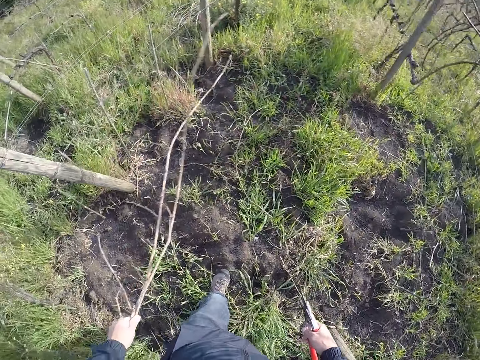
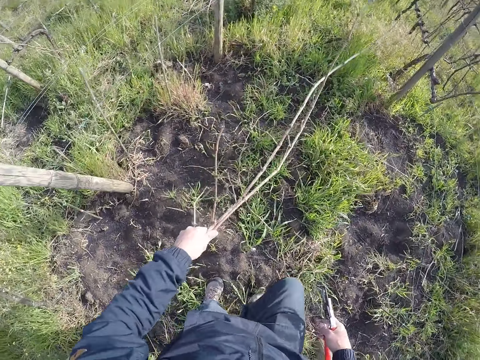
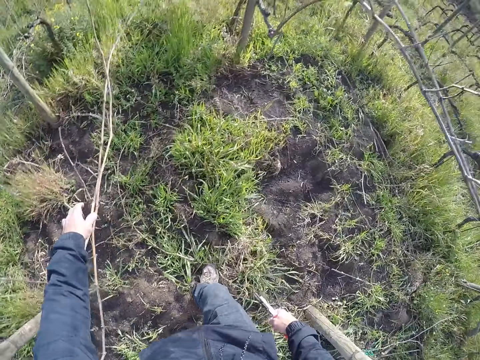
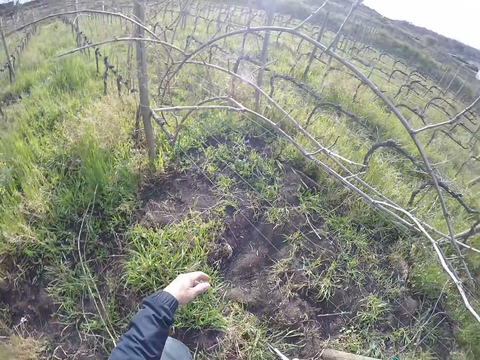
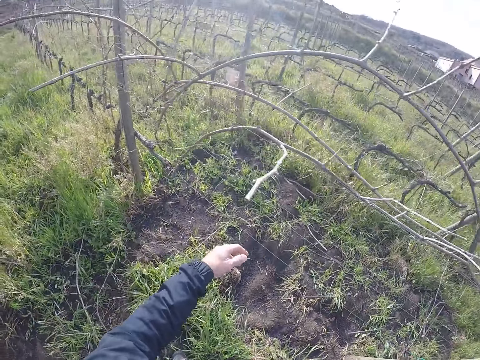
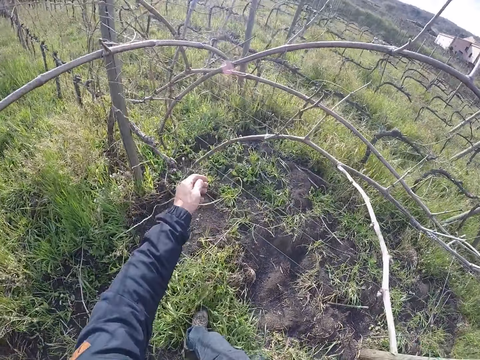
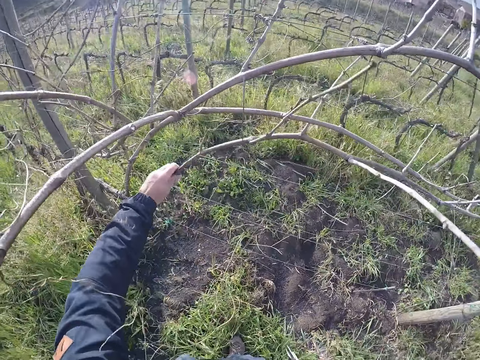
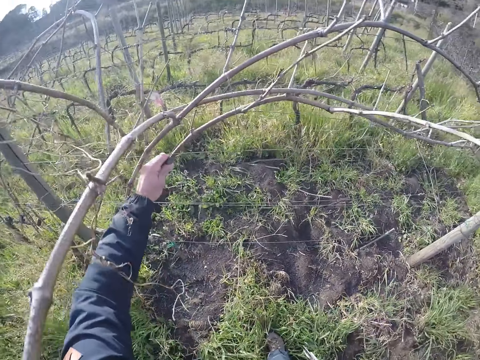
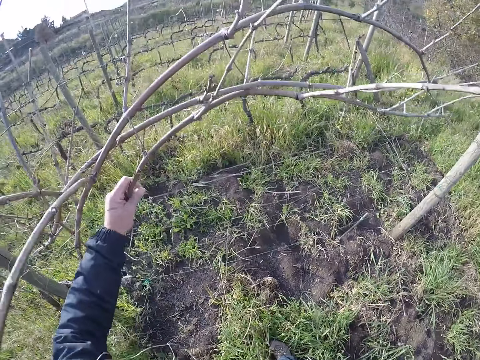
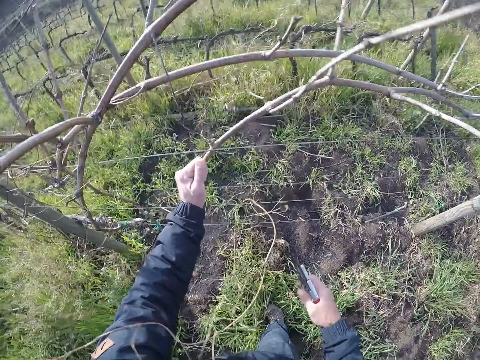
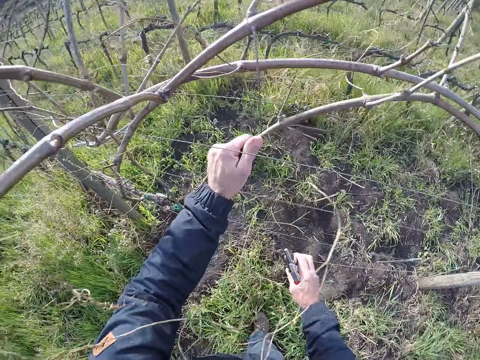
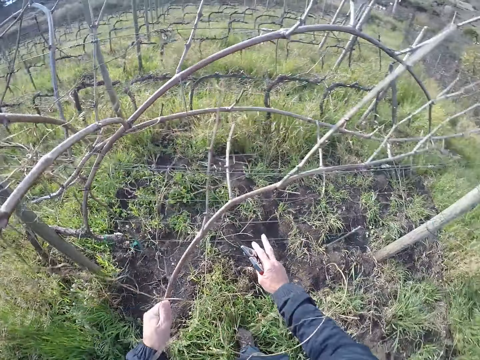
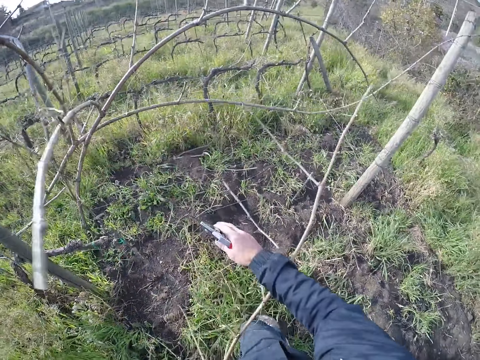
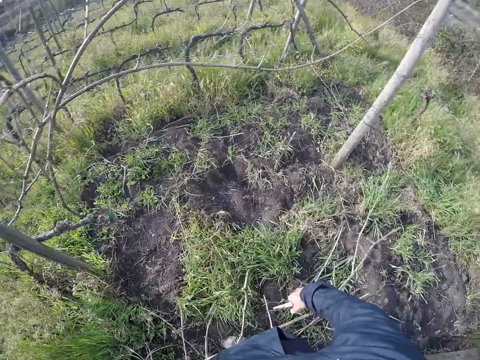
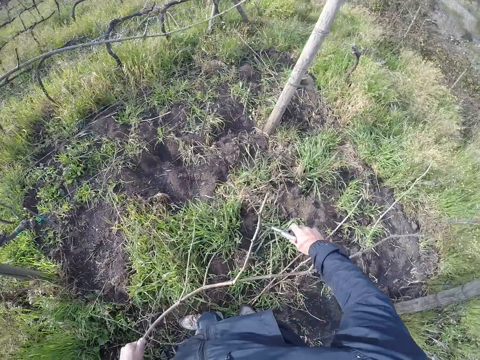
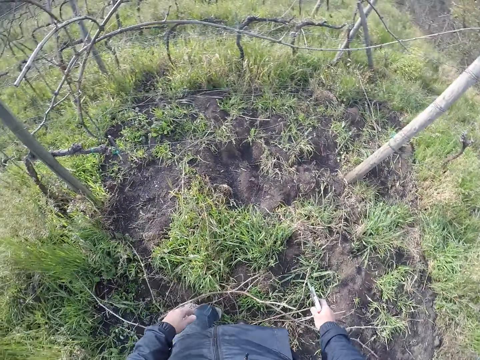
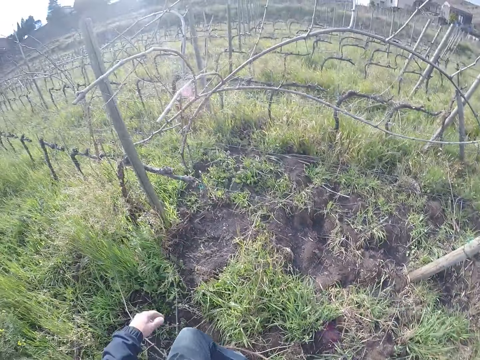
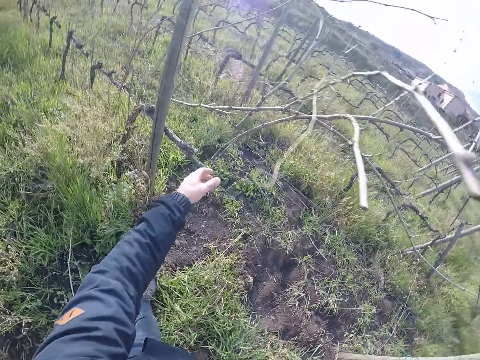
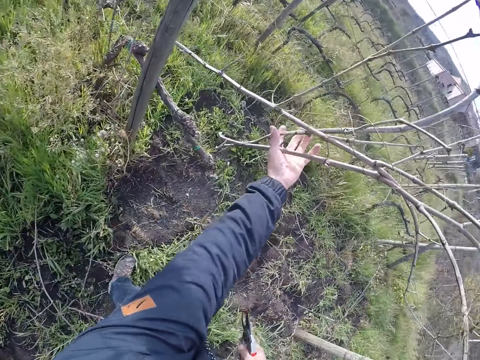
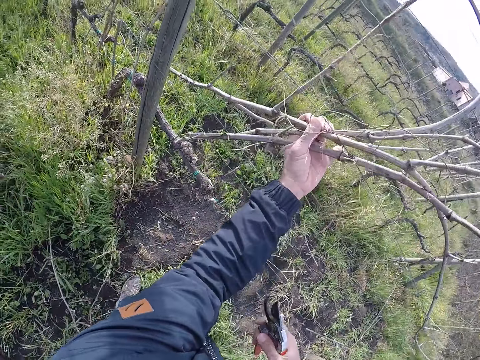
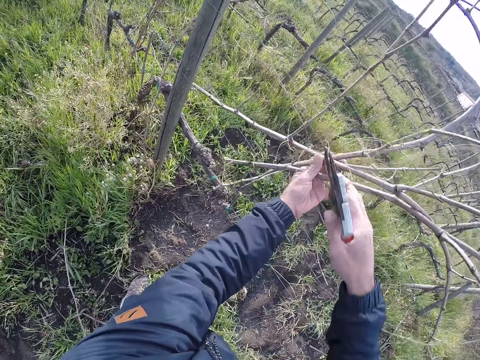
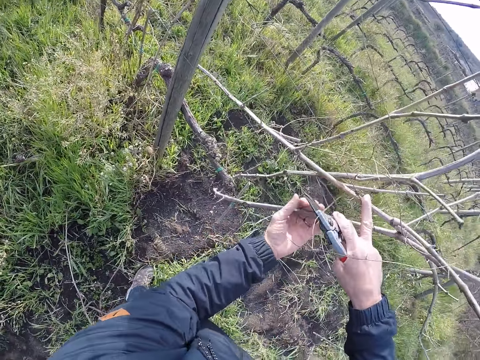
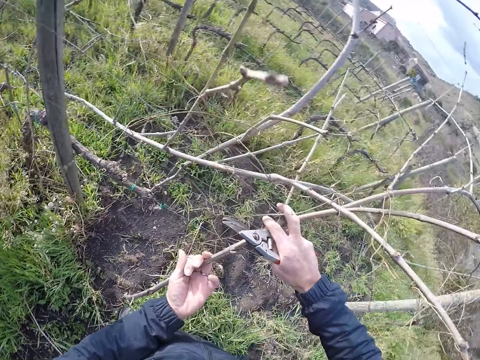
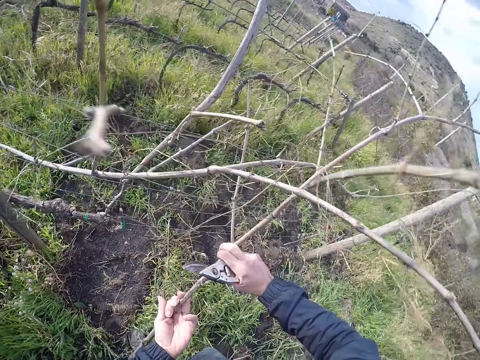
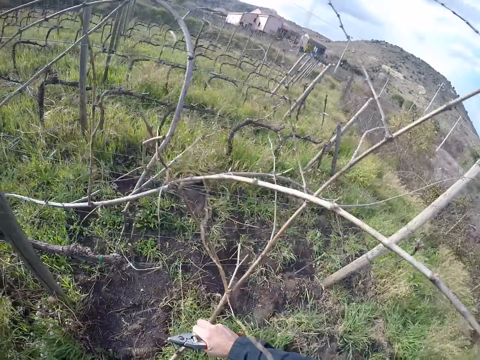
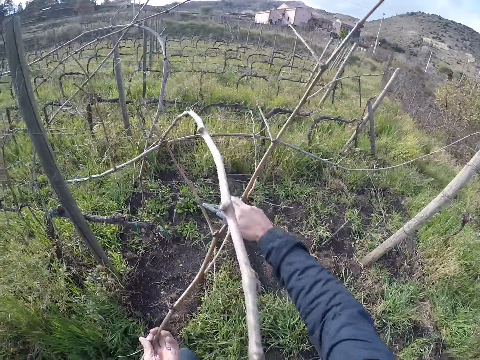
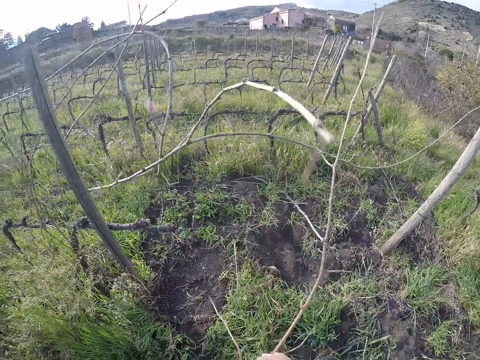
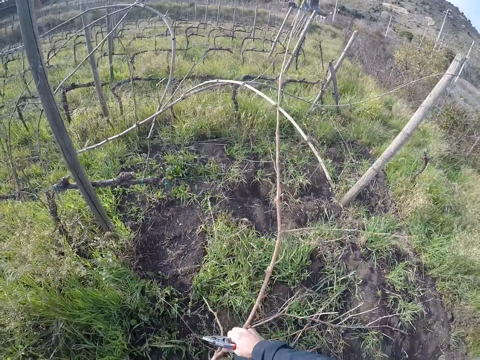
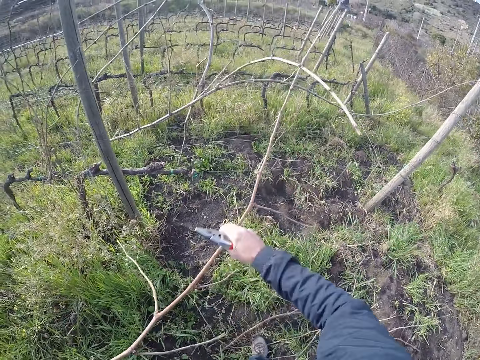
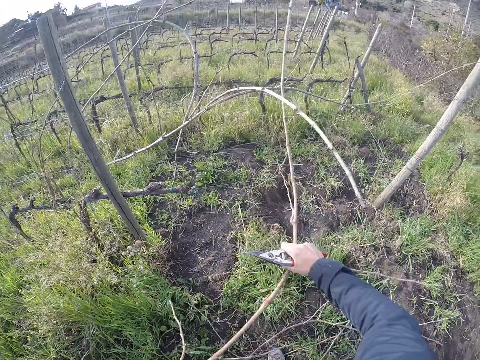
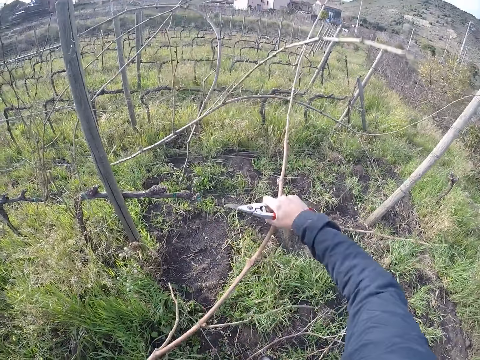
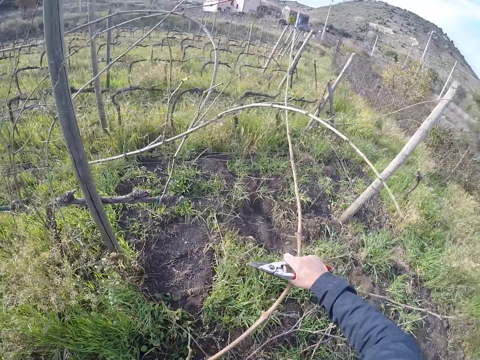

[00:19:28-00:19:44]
The camera wearer throws away the sticks in his left hand to the ground. He pulls a stick on the wire fence with his left hand. He holds the stick with both hands. He throws away the sticks in his left hand to the ground. He stretches his hand. He pulls a stick on the wire fence with his left hand. He holds the sticks with both hands. He pulls the stick away from the wire fence with his hands.

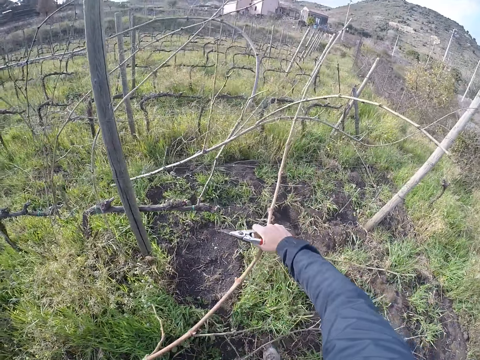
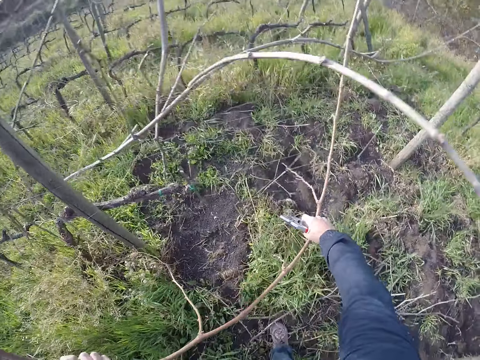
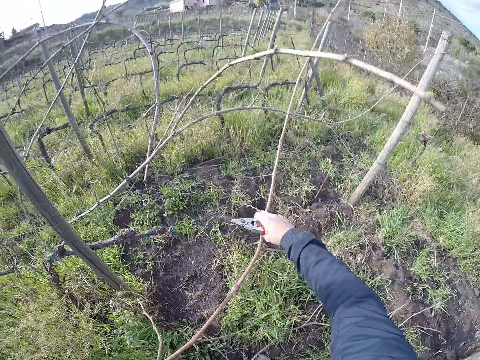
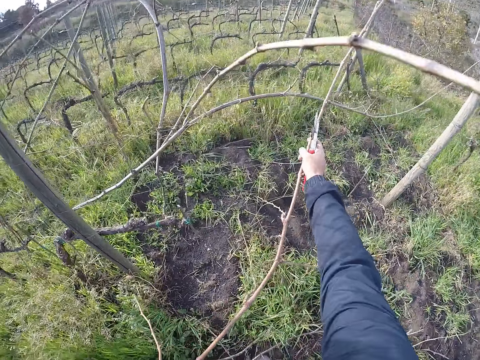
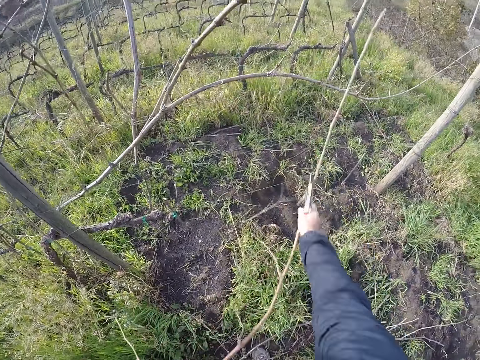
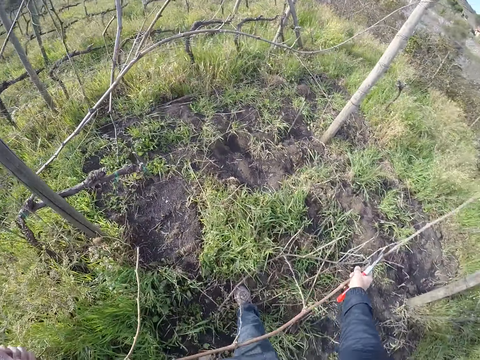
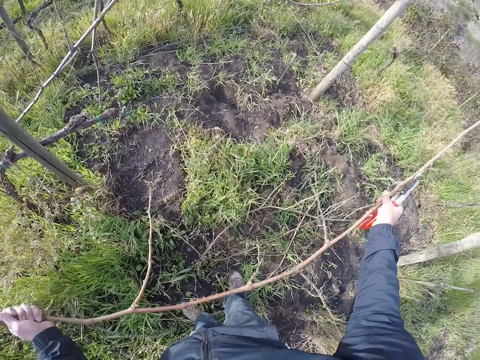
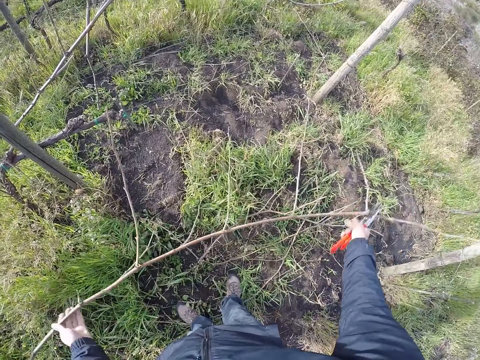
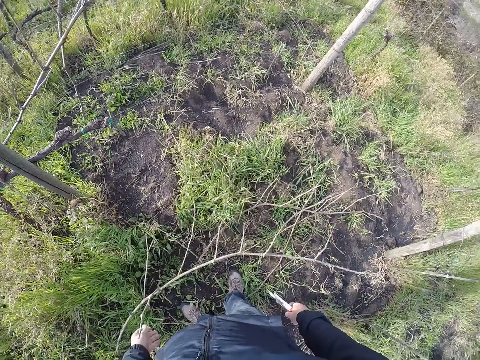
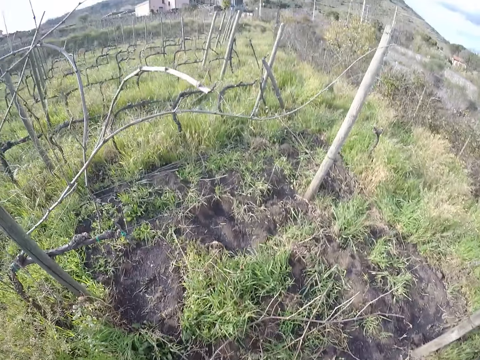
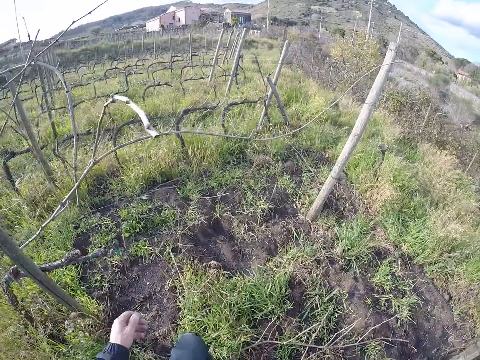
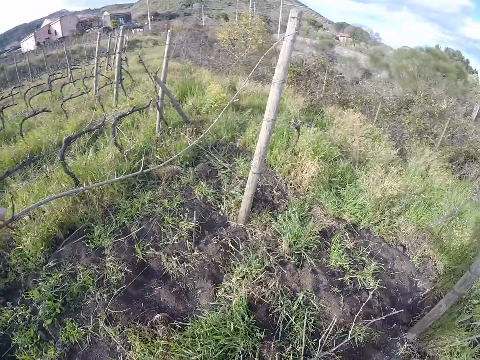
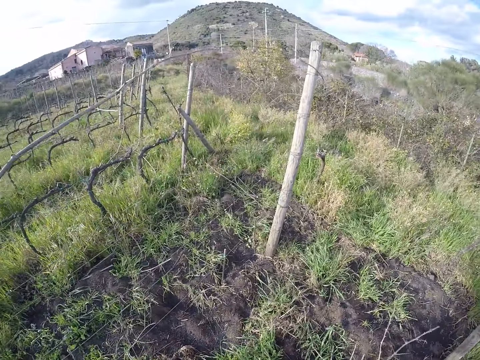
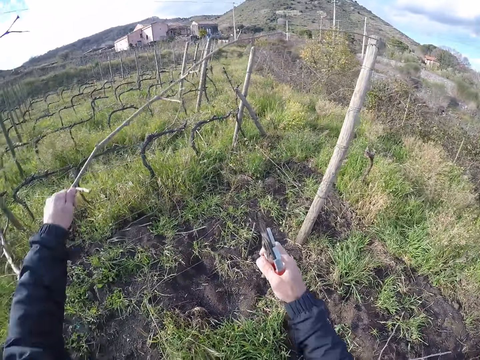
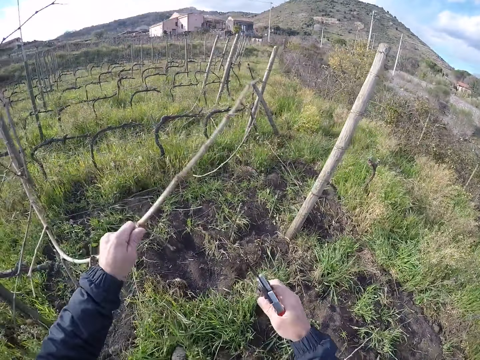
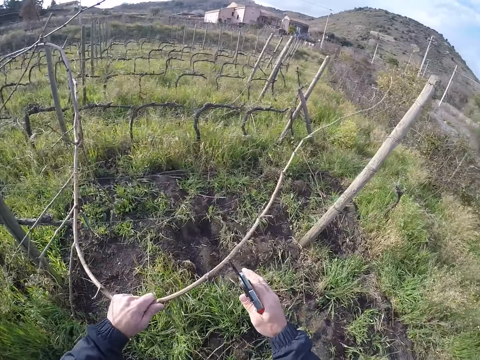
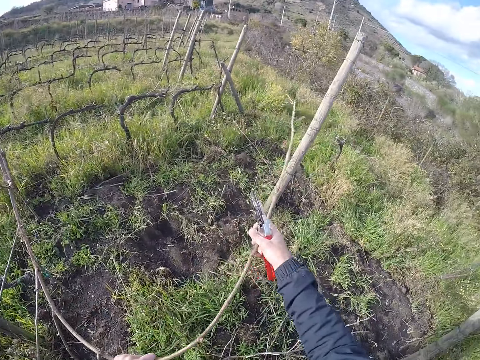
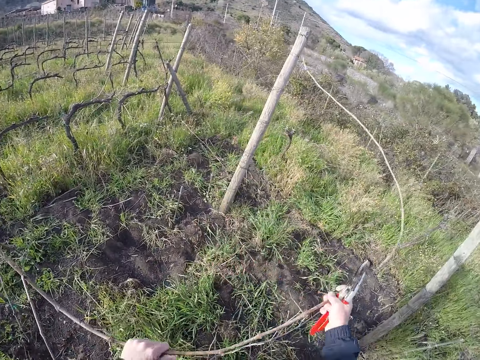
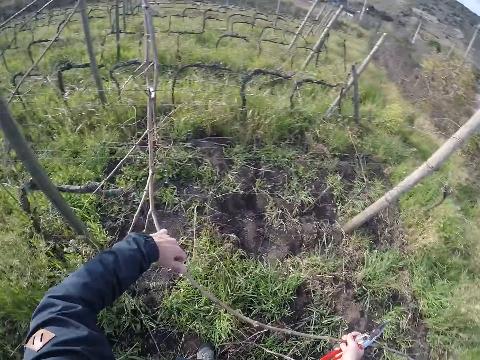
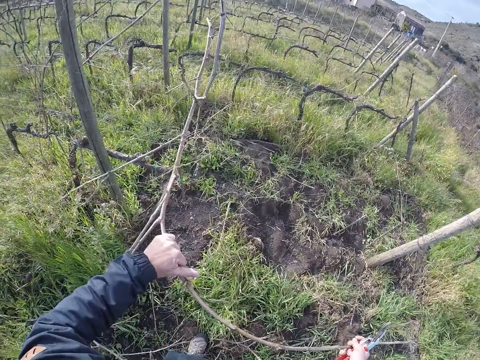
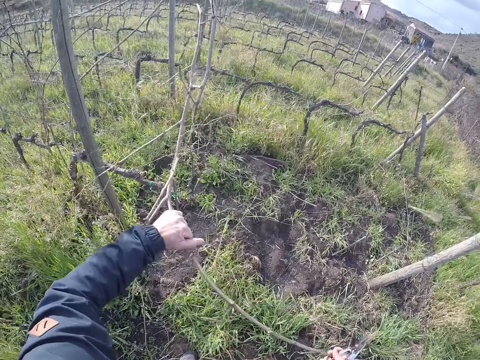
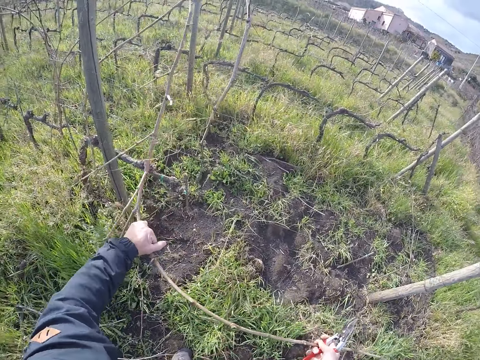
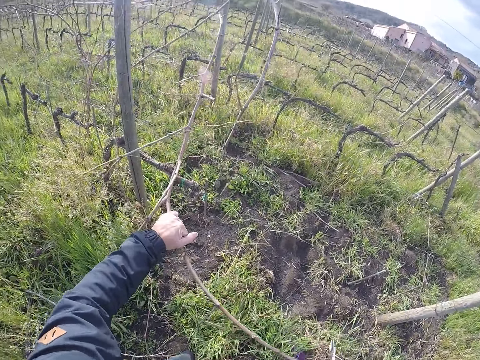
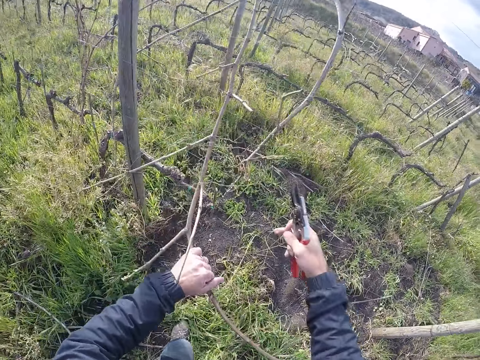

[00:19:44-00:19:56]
The camera wearer throws away the sticks in his two hands to the ground. He pulls a stick on the wire fence with his left hand. He pulls the stick away from the wire fence with his hands. He holds the stick with both hands.
